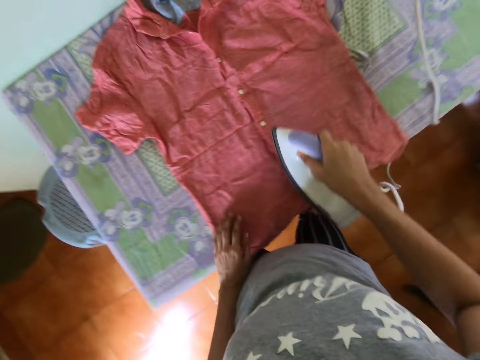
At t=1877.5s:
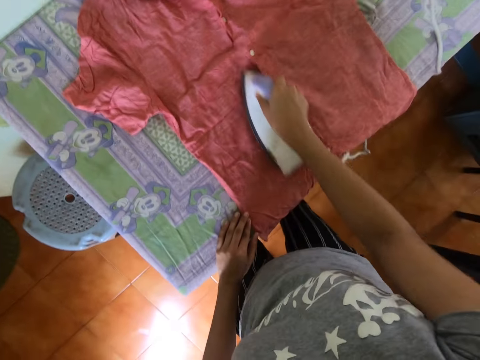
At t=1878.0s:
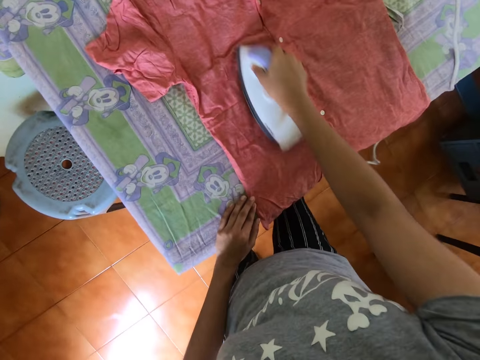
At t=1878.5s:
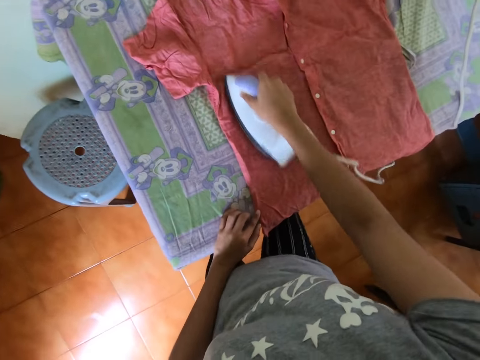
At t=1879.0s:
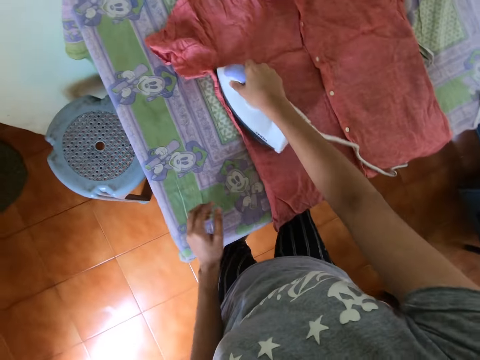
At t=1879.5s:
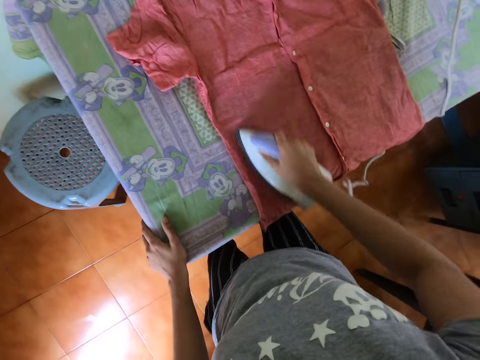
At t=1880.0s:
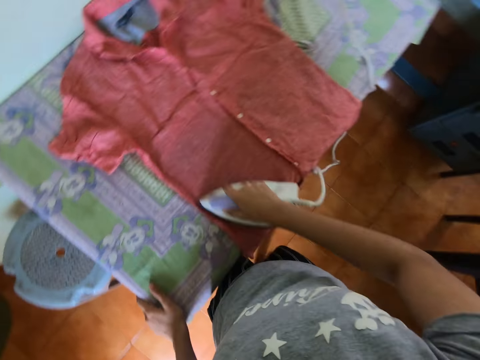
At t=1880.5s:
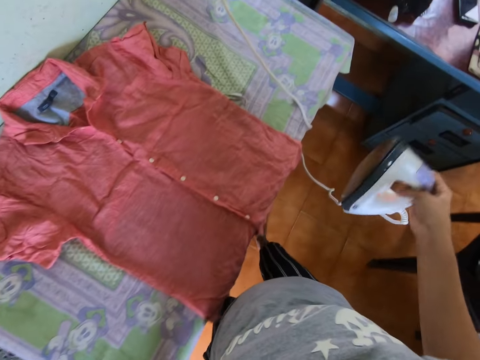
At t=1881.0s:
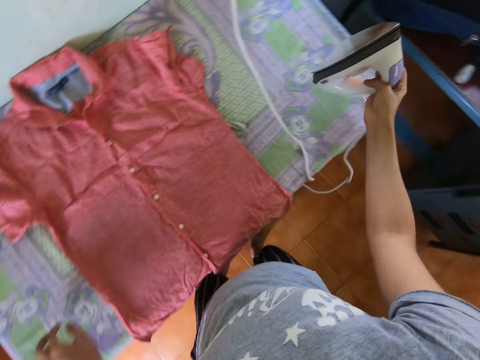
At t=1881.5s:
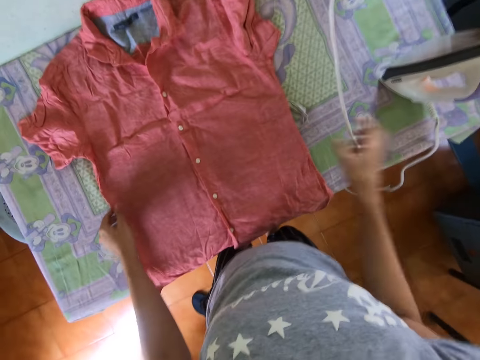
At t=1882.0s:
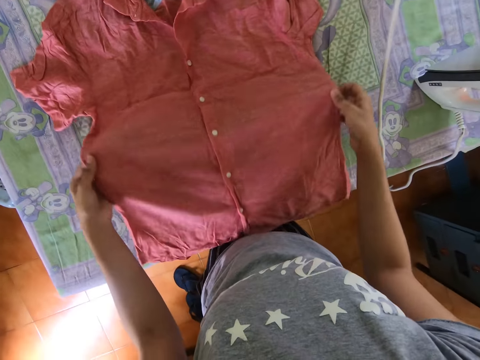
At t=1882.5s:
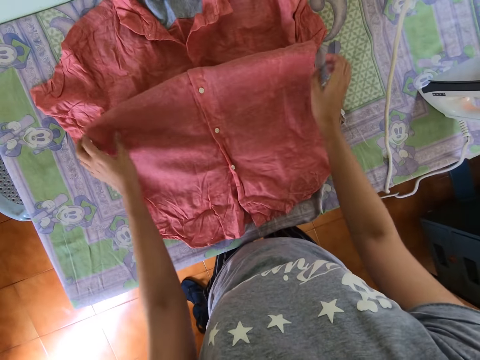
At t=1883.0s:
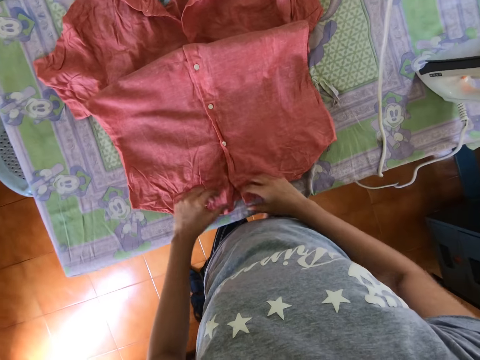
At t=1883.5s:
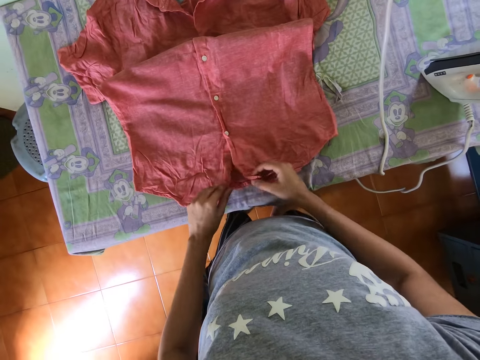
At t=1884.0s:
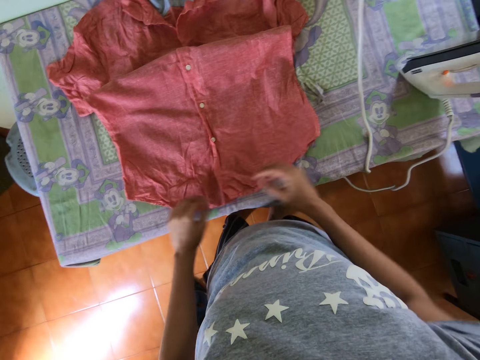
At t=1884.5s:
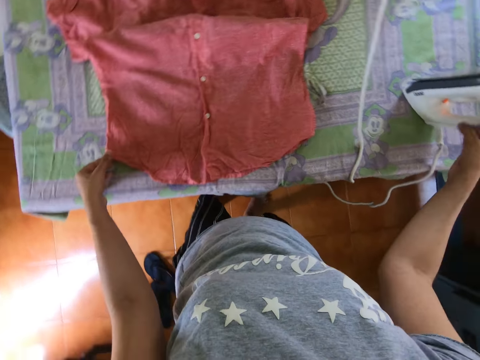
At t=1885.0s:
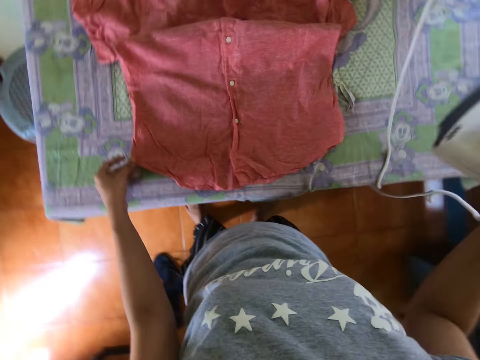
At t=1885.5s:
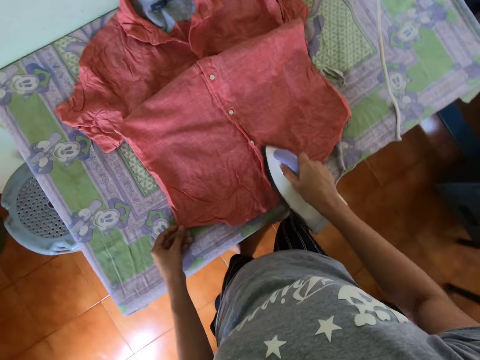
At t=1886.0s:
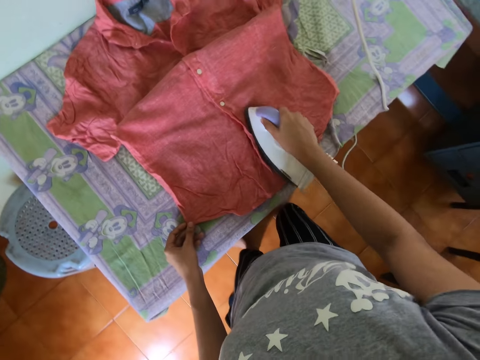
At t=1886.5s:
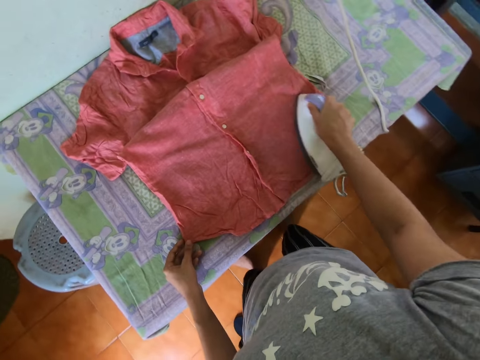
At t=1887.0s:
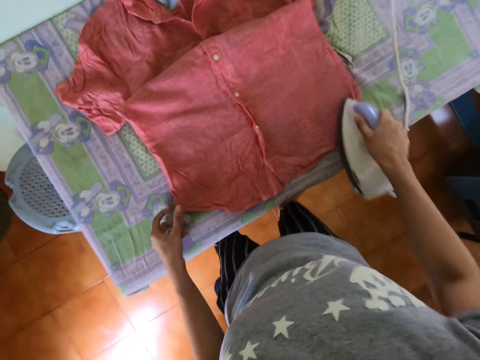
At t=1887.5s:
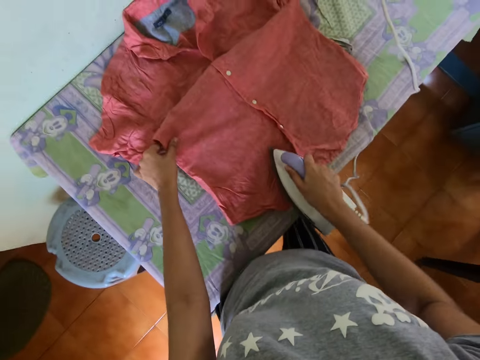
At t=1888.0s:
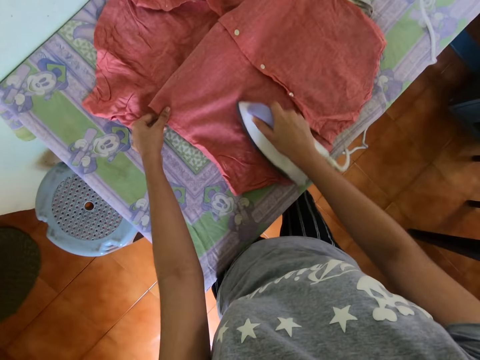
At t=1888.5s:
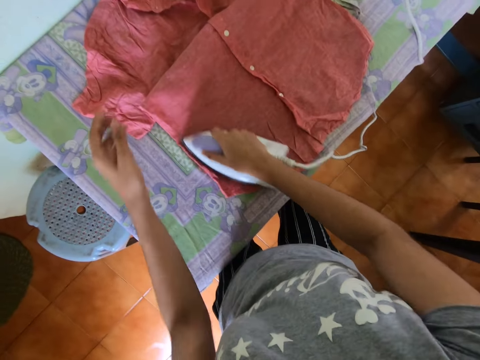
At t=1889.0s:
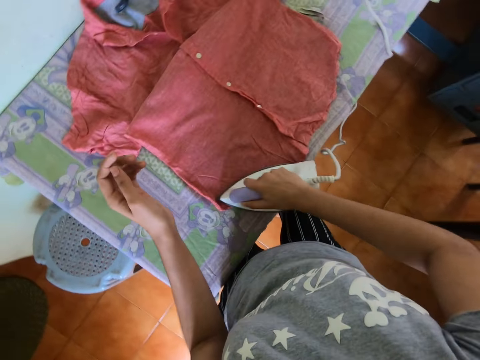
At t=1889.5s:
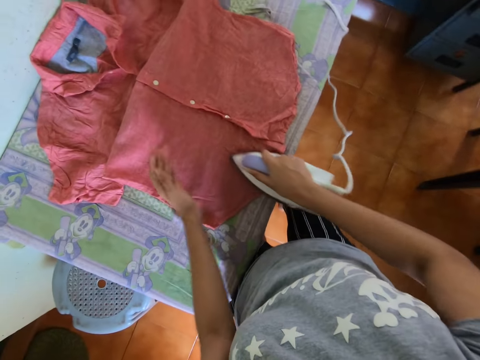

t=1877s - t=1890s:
The camera wearer puts the iron box on the table. They pull the blouse with both hands. They pick up the iron box with the right hand and iron the blouse with the right hand.

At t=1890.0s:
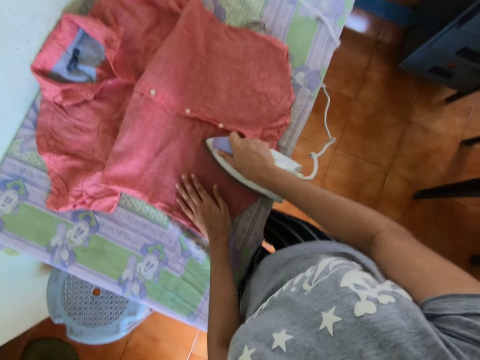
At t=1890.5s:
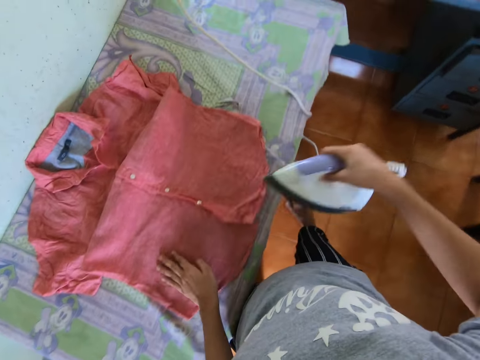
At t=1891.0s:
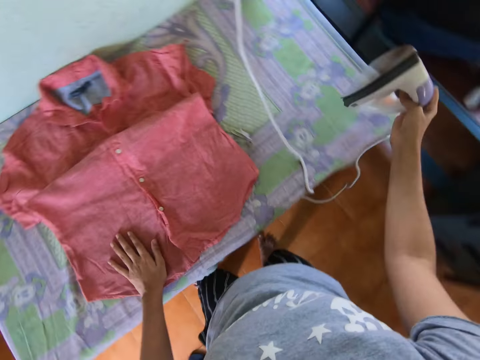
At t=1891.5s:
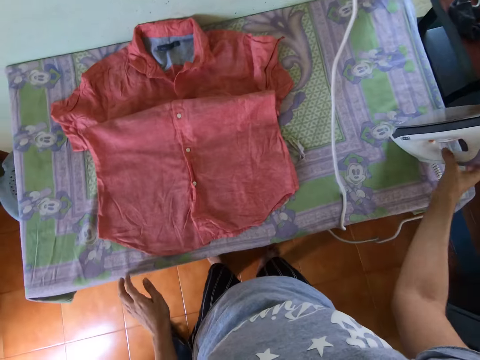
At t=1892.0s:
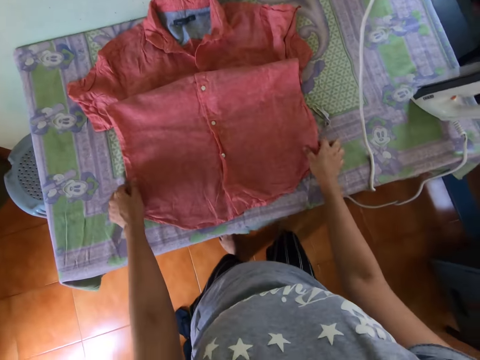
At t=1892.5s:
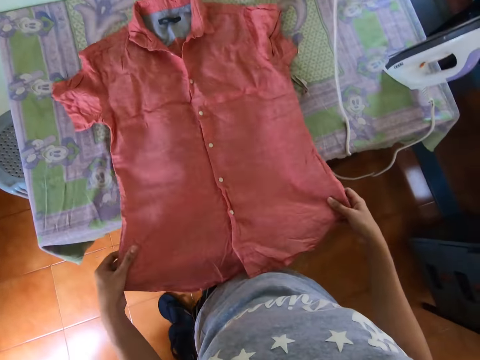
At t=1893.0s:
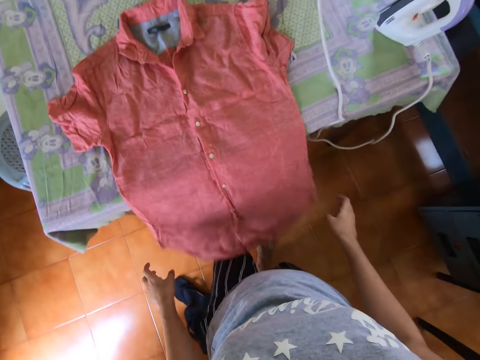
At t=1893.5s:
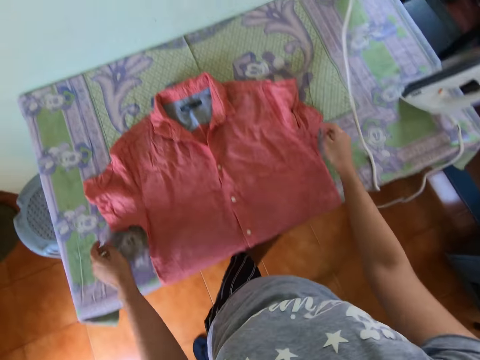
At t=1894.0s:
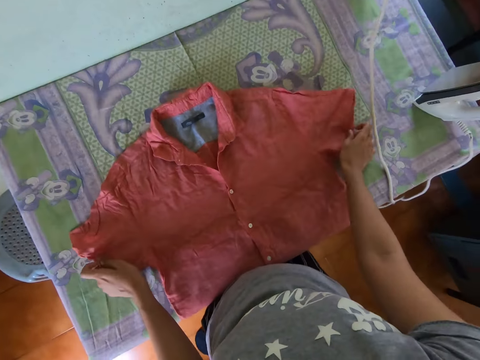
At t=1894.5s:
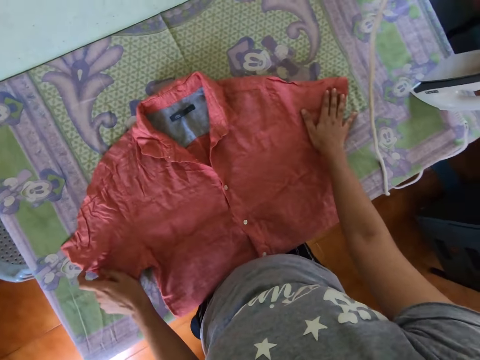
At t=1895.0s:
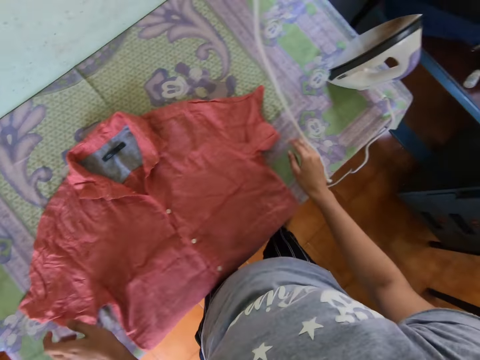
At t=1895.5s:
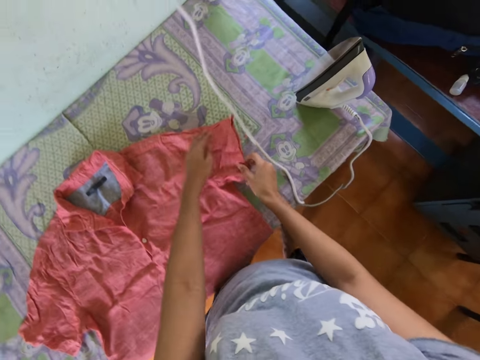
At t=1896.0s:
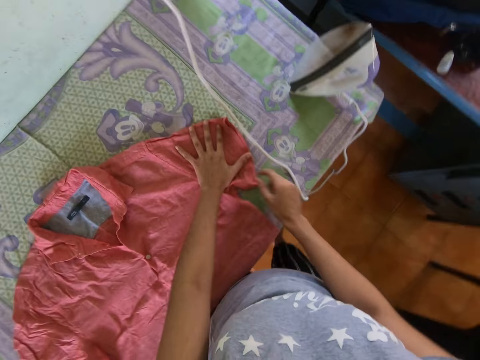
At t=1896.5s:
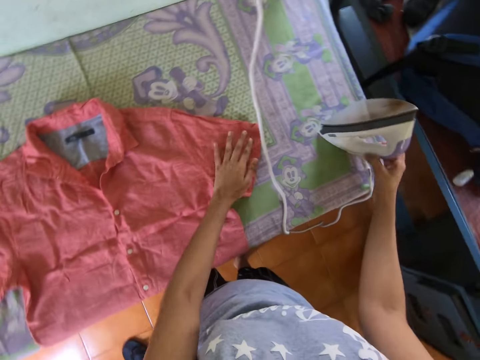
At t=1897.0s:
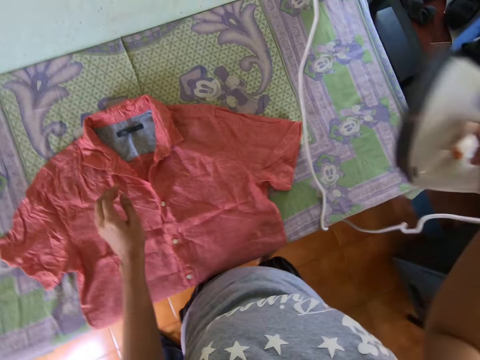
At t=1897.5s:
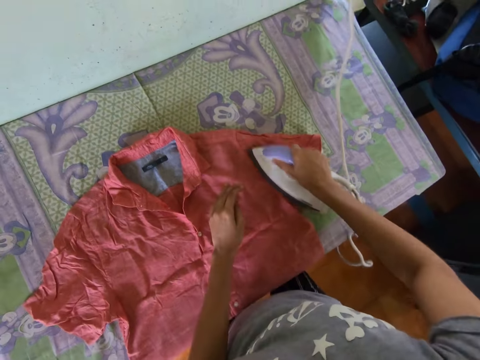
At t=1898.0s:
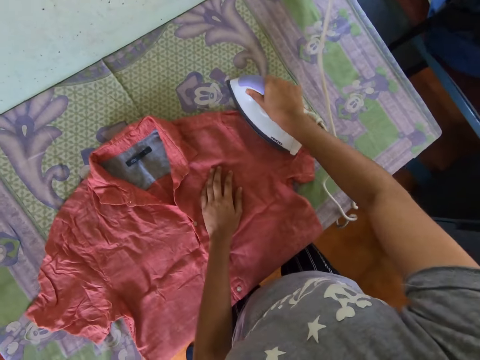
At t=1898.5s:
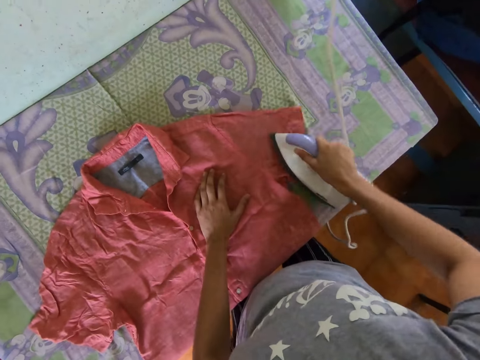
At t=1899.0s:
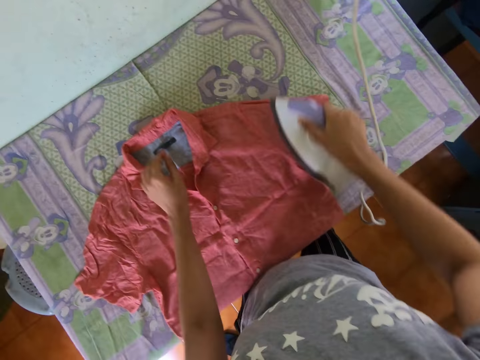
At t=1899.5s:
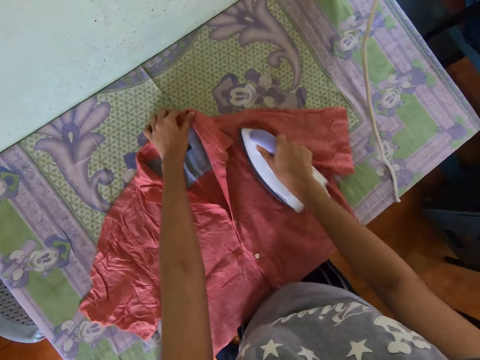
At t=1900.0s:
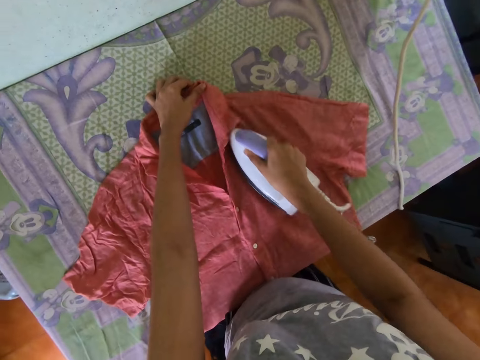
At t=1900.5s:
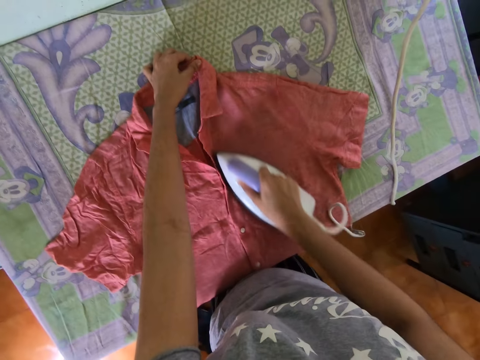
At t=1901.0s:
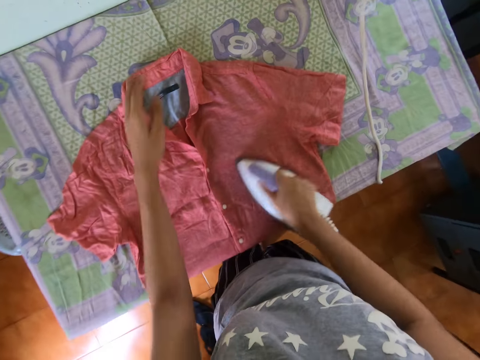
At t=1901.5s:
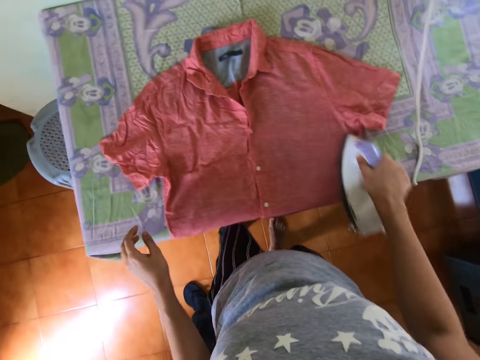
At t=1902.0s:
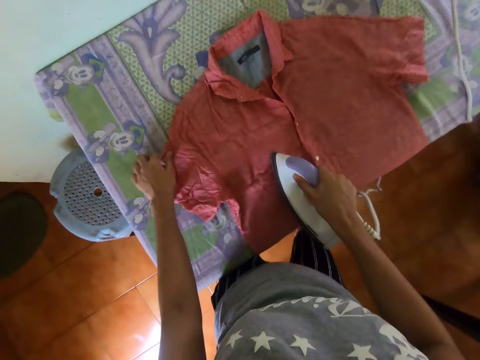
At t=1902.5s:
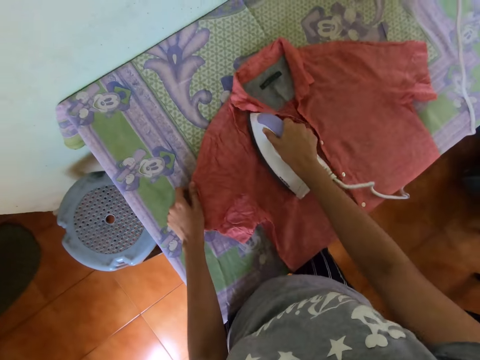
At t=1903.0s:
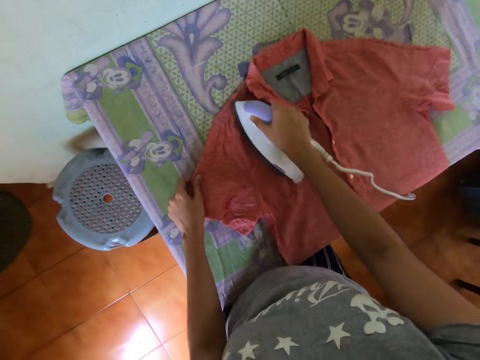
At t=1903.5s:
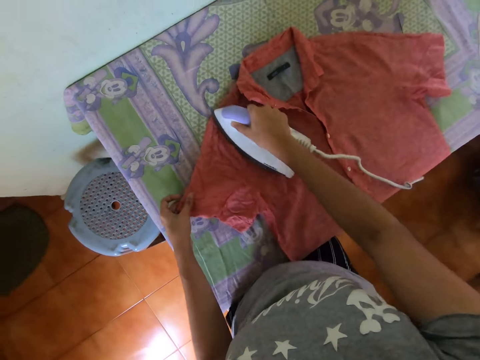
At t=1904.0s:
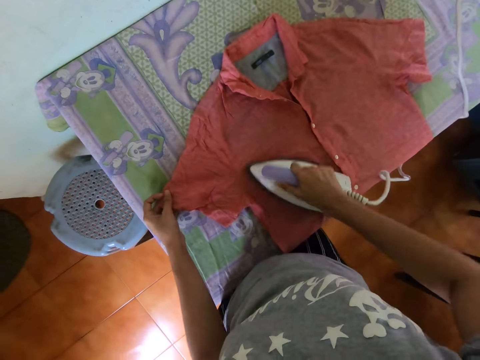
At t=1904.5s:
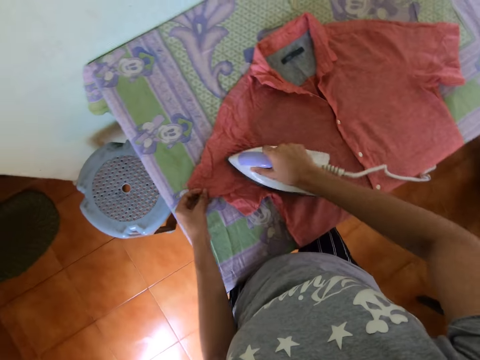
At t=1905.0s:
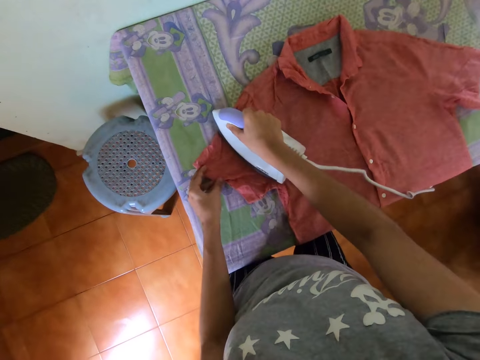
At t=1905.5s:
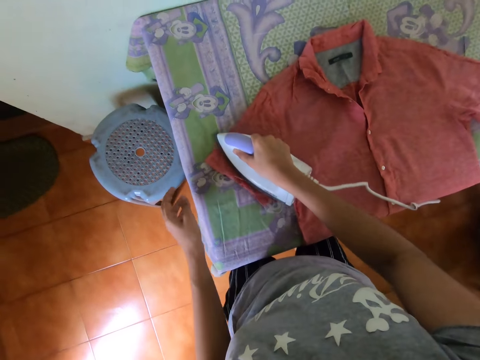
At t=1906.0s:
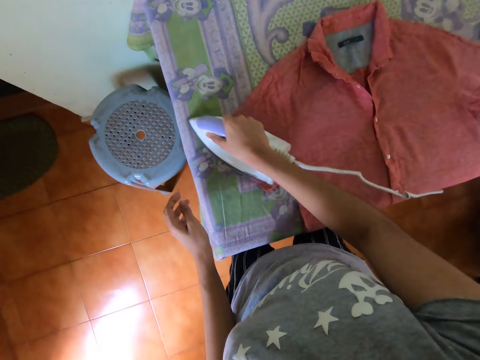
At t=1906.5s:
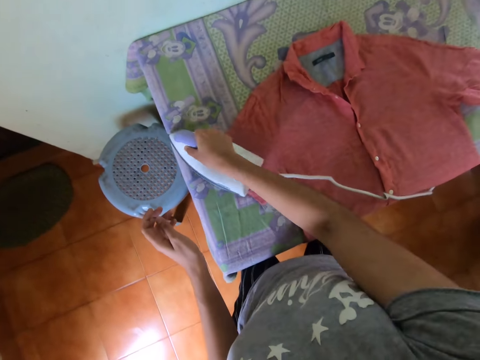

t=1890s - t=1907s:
The camera wearer puts the iron box on the table. They pull the blouse with both hands and stretch the blouse with both hands. They pick up the iron box with the right hand and iron the blouse with the right hand.
